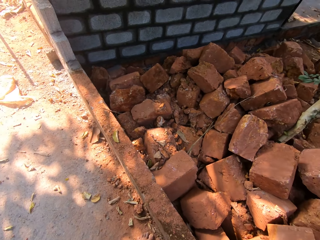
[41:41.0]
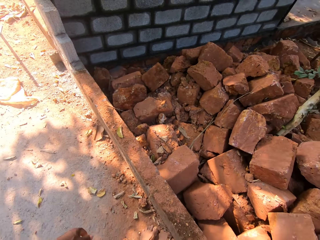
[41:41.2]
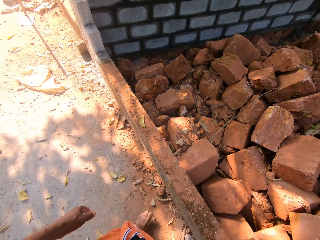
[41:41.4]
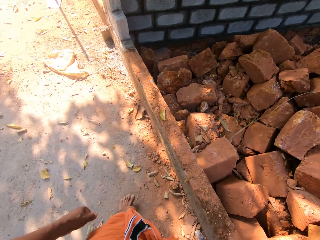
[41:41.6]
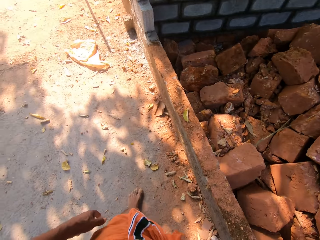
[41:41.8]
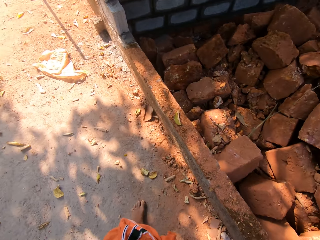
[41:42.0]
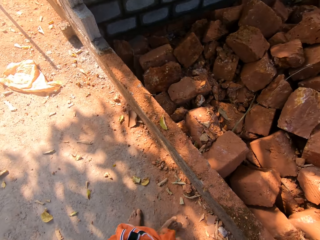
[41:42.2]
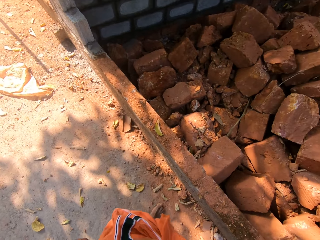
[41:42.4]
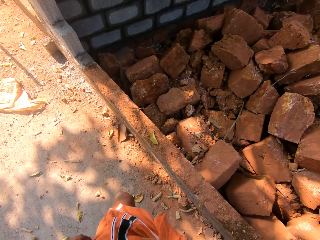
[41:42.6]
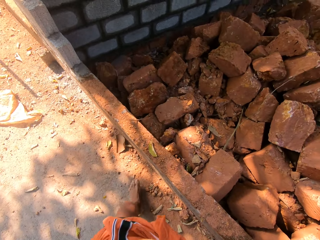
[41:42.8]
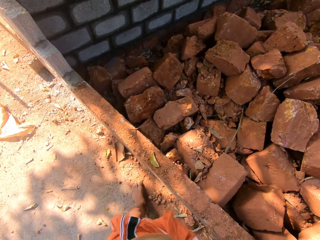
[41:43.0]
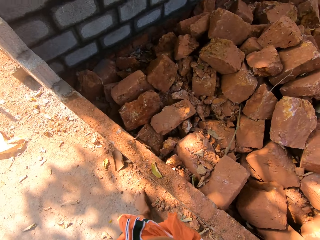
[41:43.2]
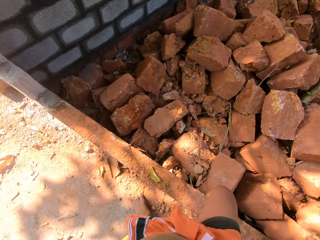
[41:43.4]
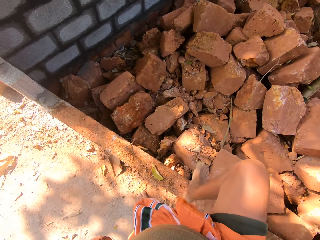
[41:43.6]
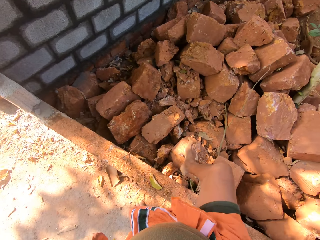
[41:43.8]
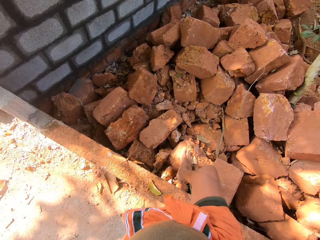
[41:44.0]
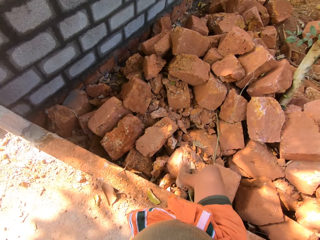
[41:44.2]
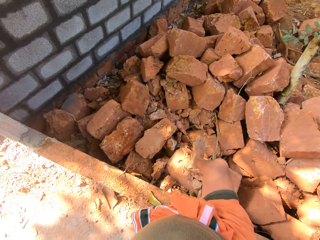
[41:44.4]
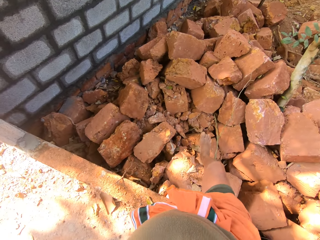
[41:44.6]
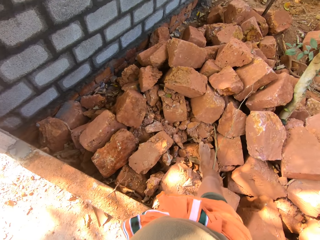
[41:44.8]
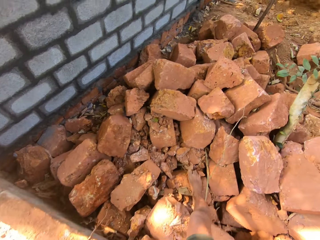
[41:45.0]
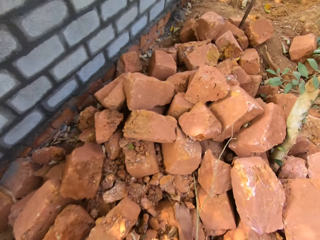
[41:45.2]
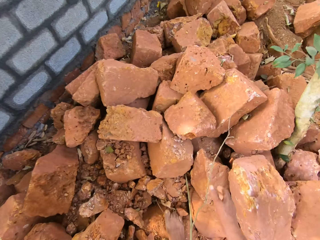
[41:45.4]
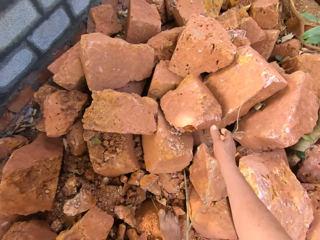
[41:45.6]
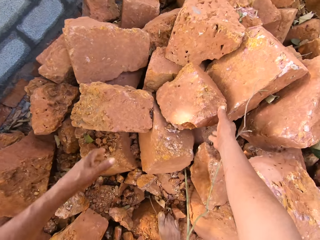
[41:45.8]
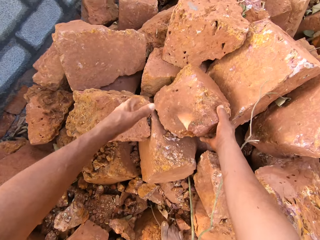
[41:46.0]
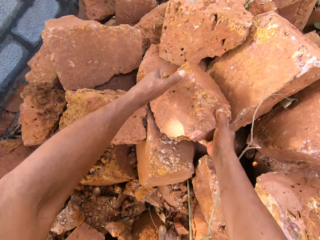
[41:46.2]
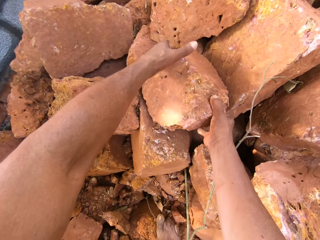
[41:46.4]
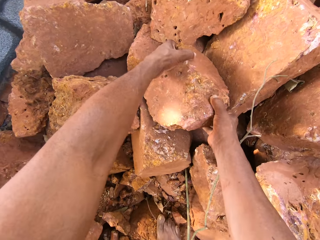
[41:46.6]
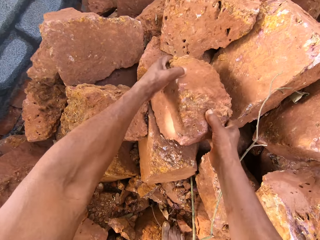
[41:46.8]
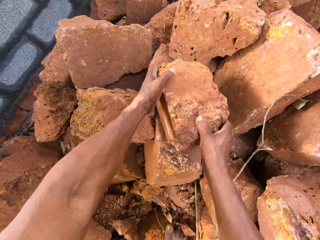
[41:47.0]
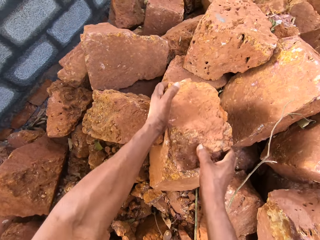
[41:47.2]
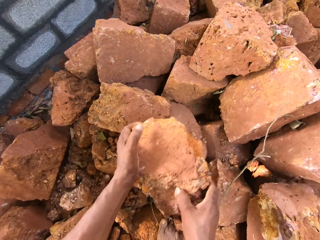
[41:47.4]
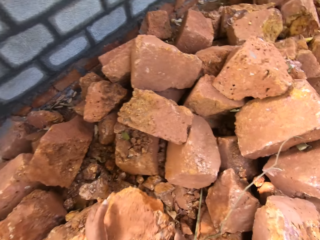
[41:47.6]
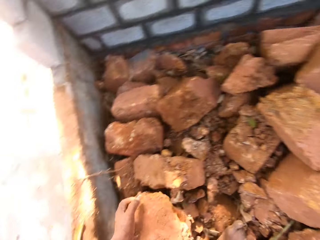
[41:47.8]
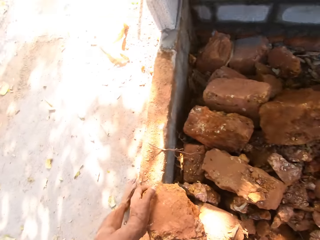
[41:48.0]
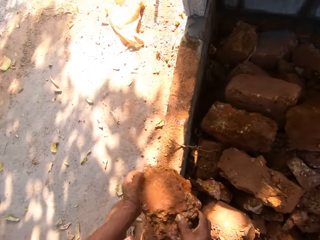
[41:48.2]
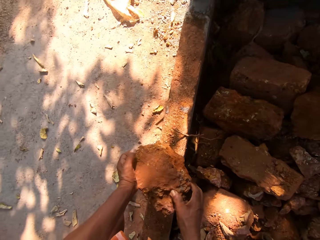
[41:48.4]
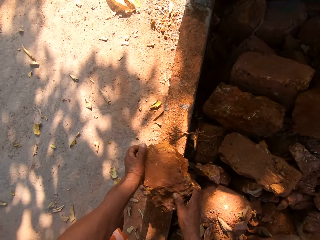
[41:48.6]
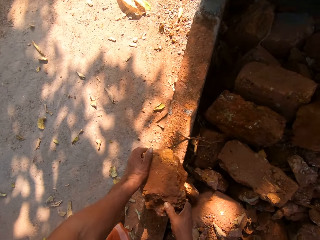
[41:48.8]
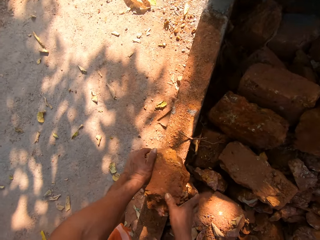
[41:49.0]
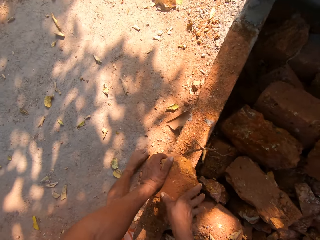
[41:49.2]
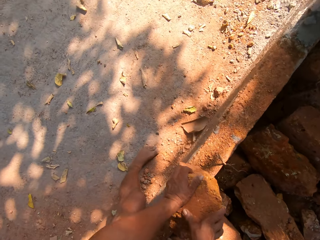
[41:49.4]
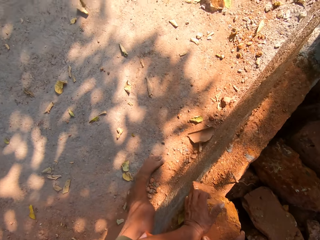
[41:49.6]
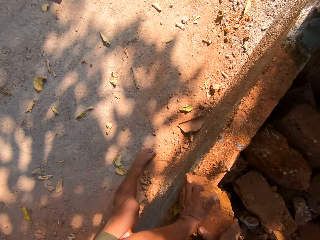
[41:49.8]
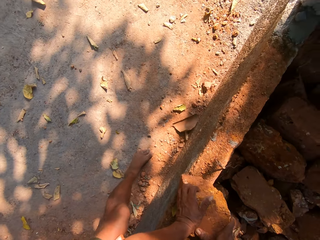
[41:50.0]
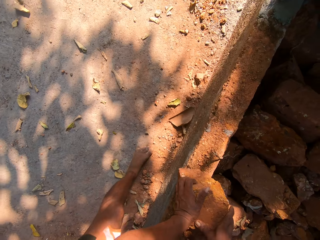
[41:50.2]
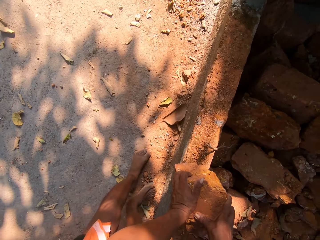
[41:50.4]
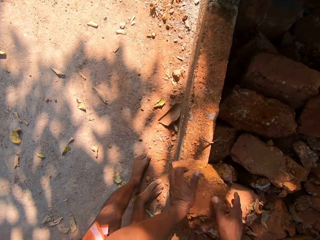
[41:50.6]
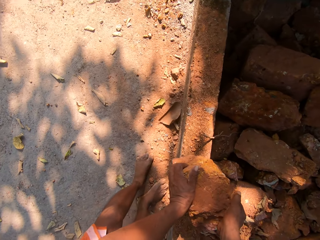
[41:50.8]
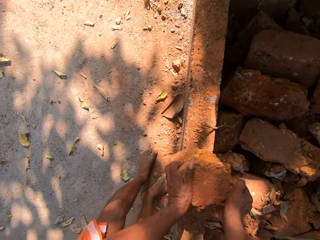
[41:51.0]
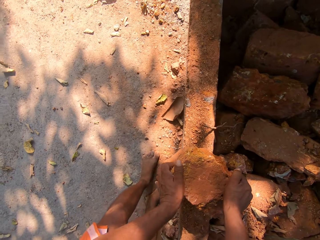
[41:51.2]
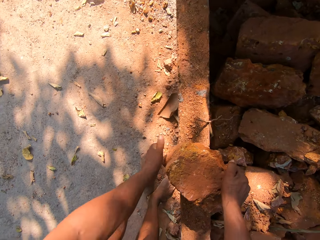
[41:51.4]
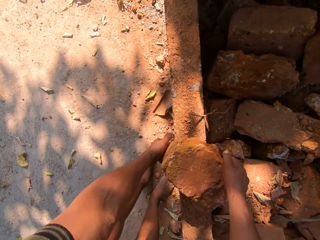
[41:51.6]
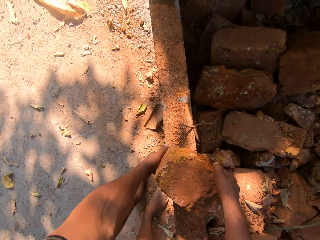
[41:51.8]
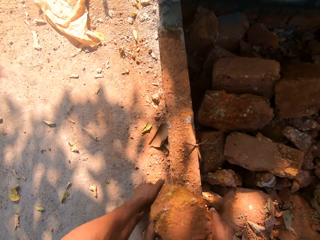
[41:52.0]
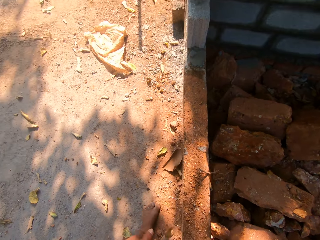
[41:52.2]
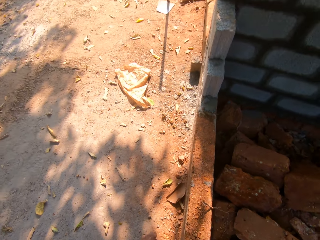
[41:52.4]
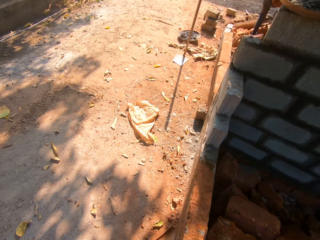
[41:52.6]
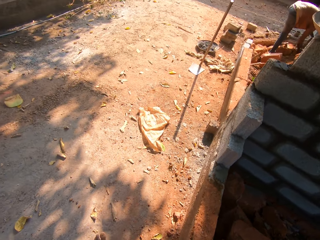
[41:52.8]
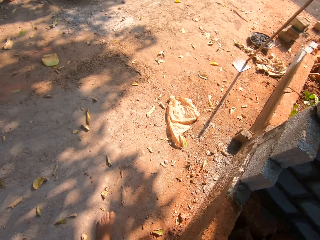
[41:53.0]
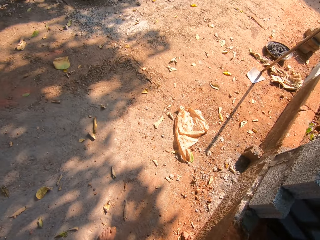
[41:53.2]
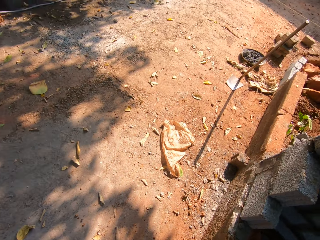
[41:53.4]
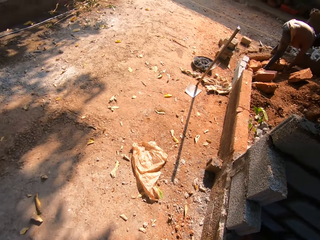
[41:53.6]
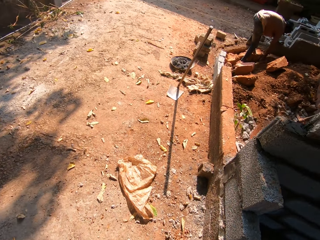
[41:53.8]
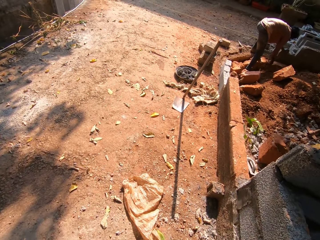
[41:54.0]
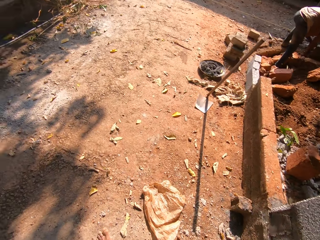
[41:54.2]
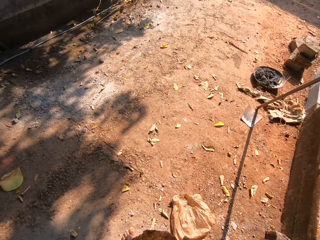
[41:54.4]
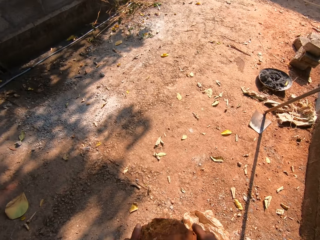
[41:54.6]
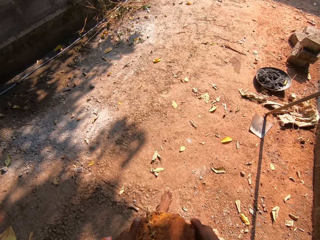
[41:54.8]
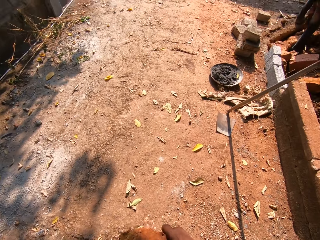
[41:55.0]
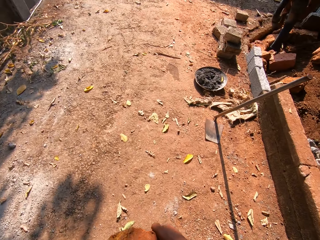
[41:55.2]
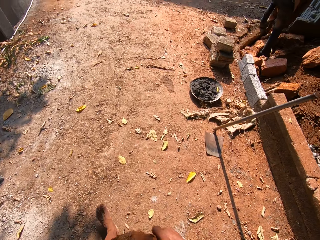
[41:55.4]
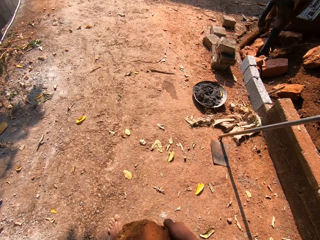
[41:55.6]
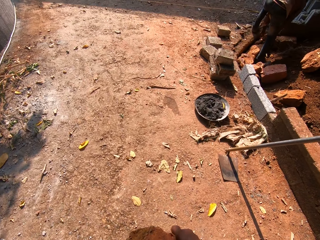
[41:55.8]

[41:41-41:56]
The camera wearer steps on the bricks. He picks up a brick from the pile of bricks with both his hands. He drops the brick on the concrete block with both his hands. He lifts the brick from the concrete block with both his hands. He carries the brick.

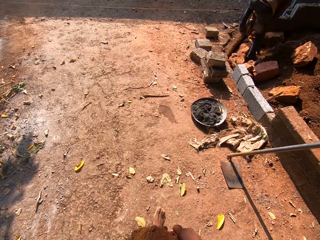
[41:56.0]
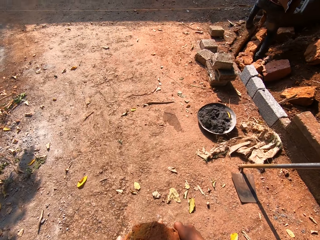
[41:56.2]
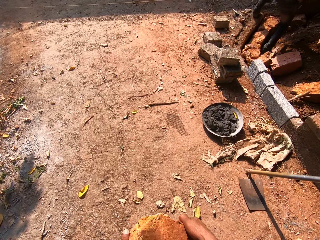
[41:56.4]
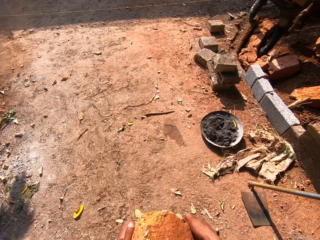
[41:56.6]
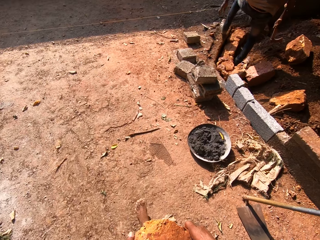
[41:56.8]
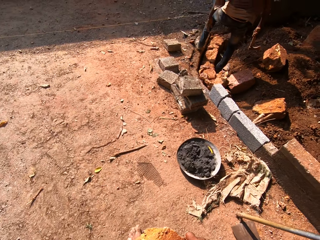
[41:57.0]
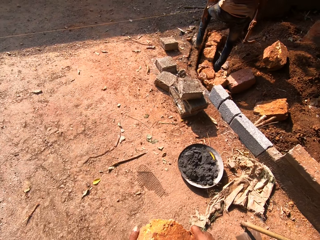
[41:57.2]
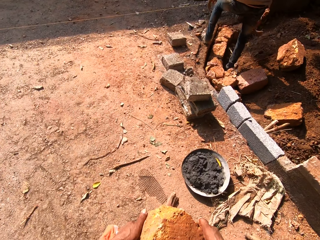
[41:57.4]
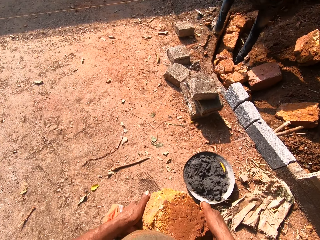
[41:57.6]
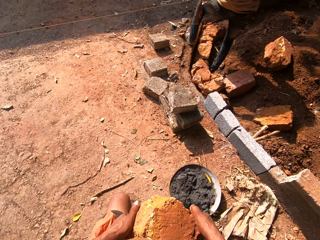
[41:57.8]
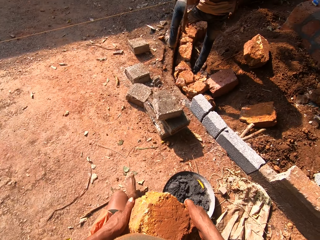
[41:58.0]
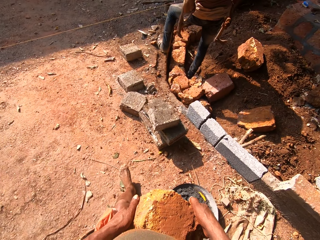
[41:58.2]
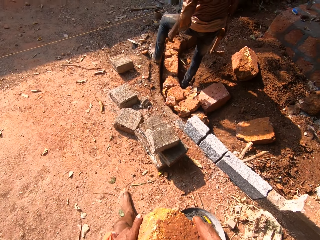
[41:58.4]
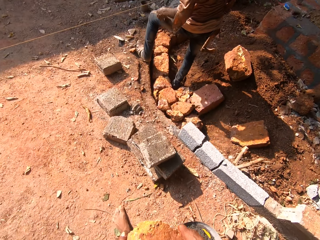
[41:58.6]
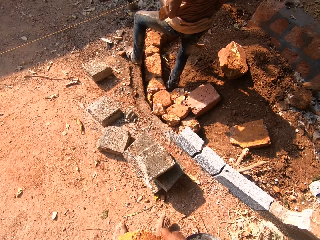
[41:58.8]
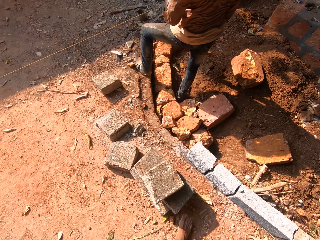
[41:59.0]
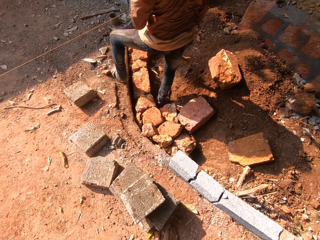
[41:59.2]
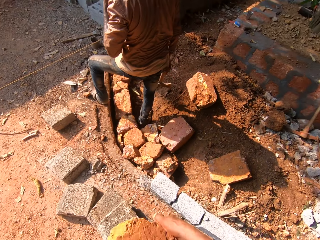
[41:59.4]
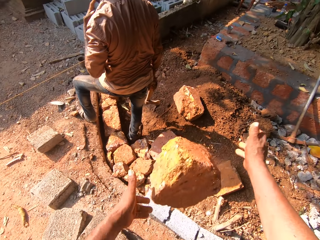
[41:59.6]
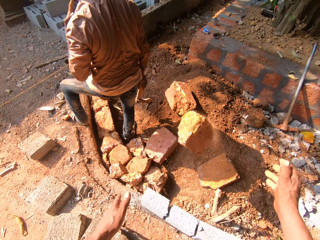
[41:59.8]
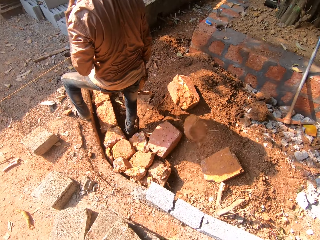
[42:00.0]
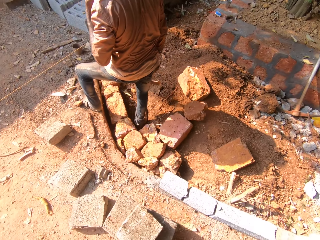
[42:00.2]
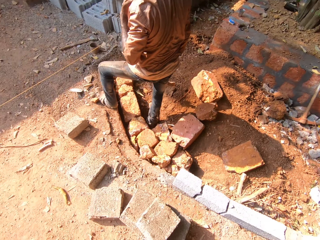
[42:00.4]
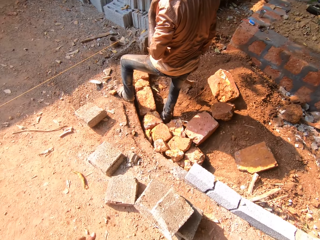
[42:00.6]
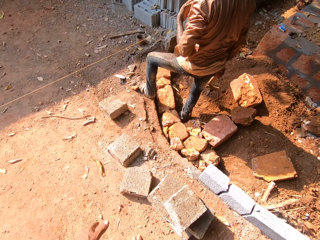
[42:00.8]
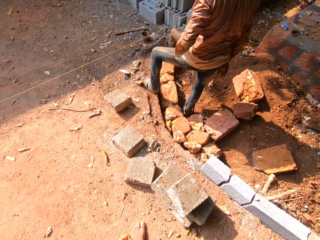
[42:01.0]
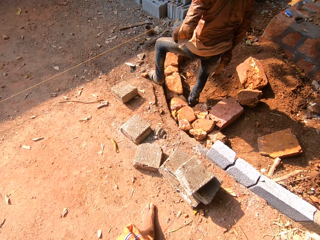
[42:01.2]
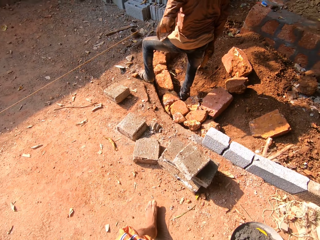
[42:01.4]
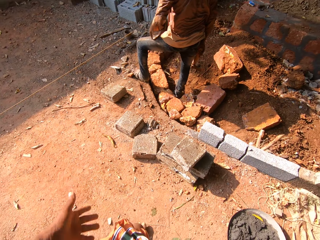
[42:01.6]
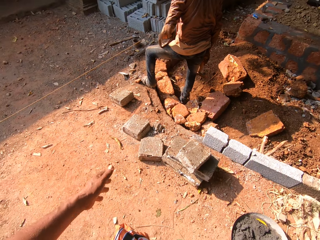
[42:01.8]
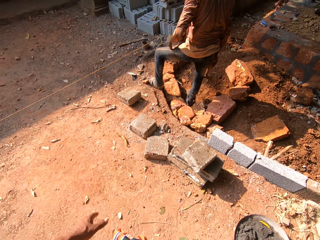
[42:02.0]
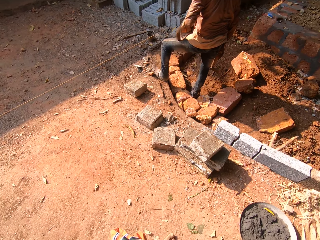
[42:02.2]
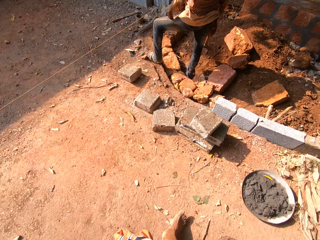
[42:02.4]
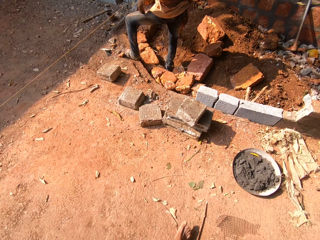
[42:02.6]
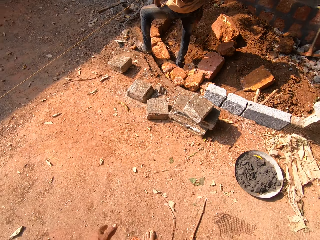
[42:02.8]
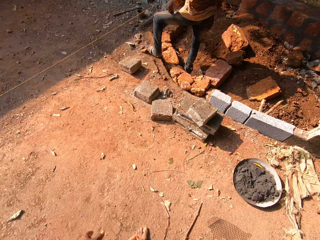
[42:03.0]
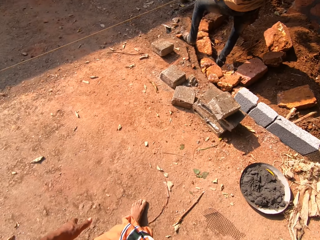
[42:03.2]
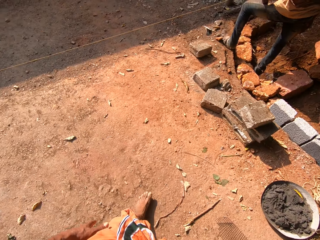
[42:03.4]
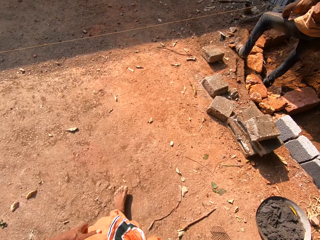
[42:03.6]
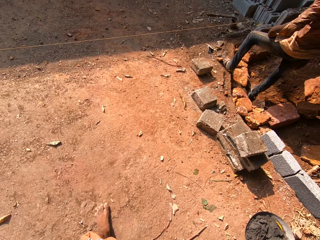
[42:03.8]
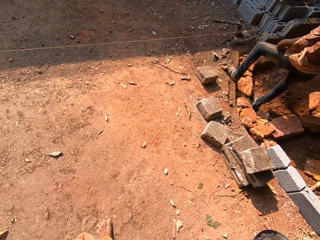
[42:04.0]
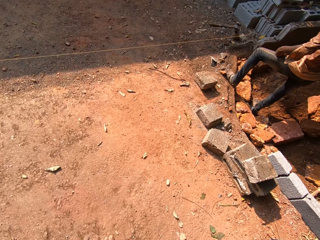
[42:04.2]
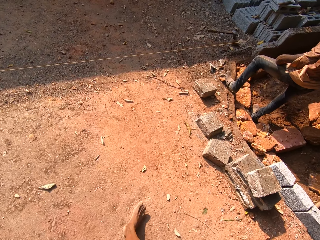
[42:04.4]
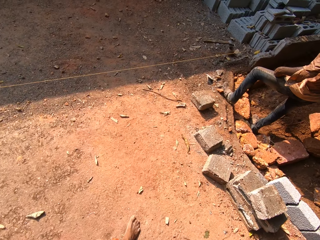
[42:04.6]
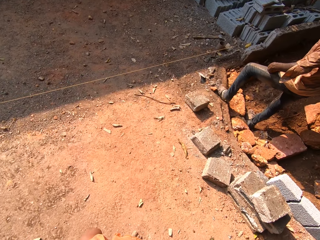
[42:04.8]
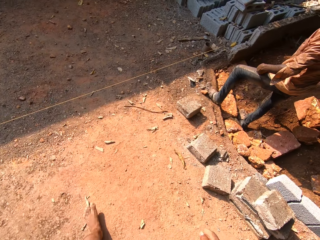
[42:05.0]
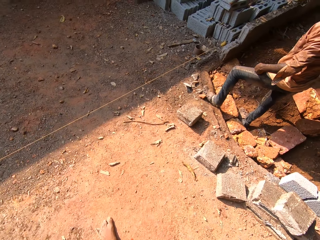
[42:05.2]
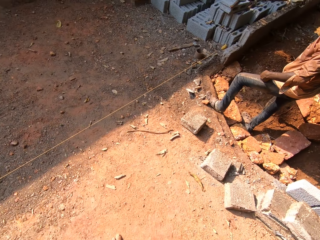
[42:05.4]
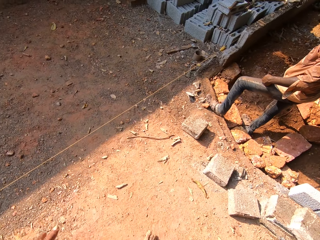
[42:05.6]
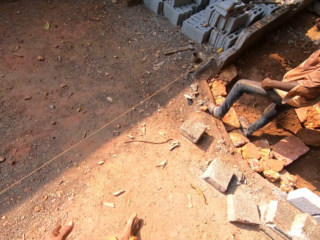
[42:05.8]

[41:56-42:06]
The camera wearer throws the brick on the ground with both his hands.
